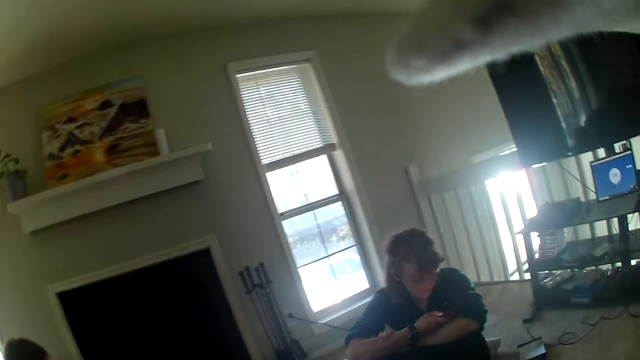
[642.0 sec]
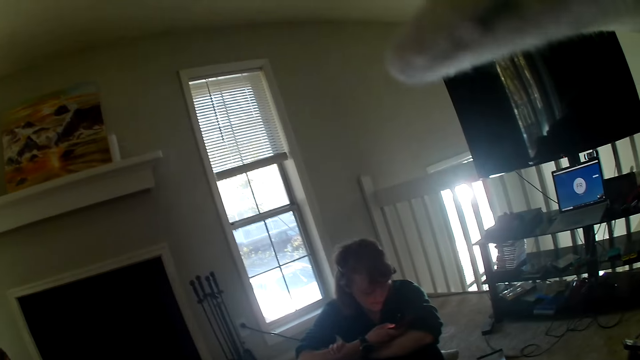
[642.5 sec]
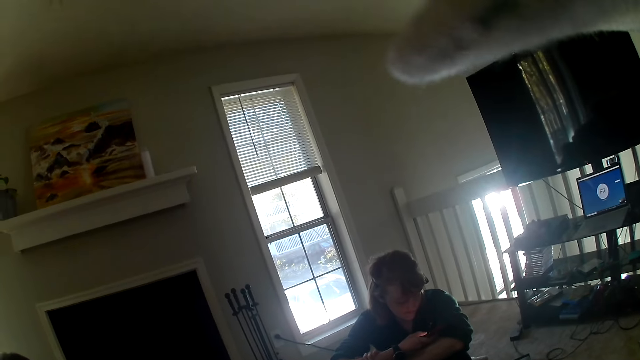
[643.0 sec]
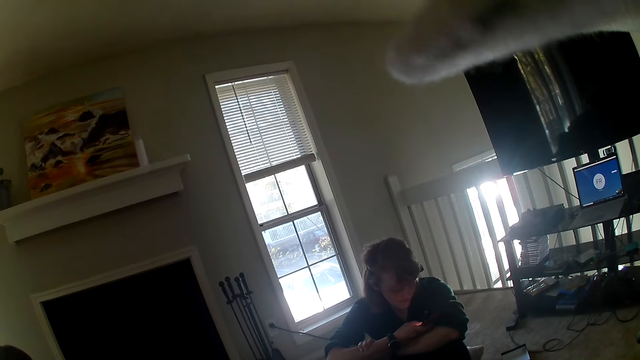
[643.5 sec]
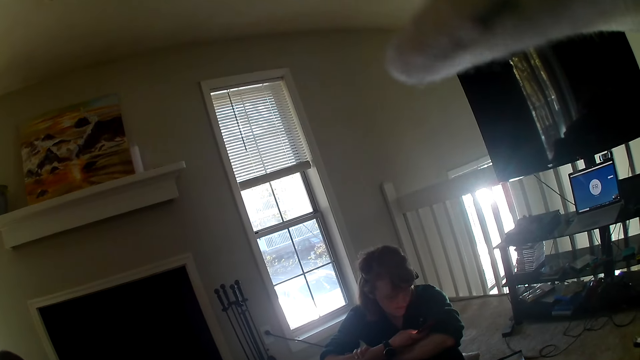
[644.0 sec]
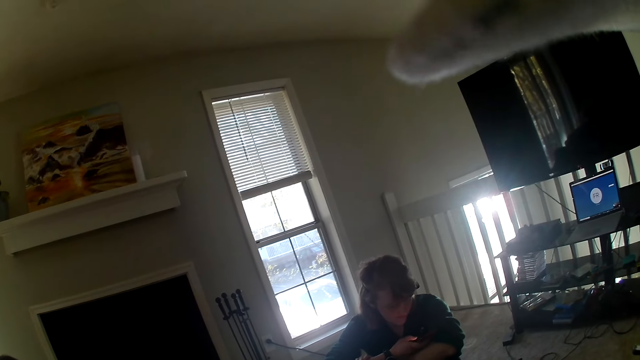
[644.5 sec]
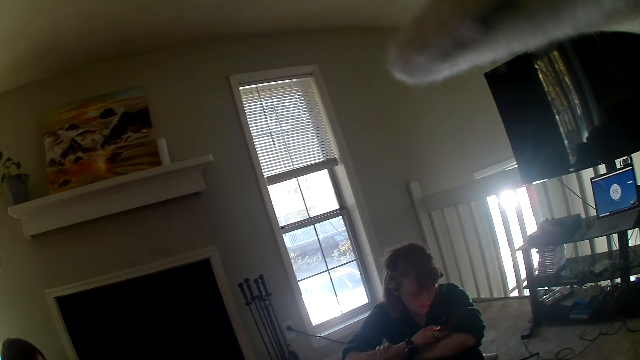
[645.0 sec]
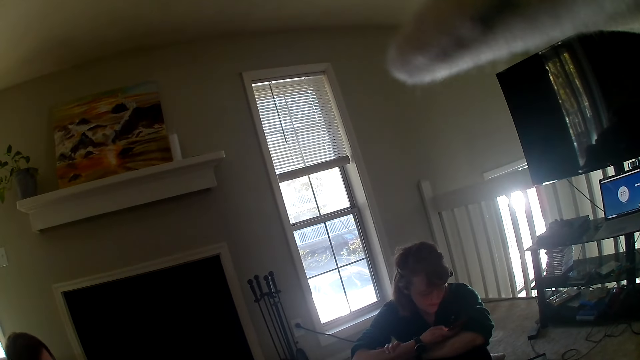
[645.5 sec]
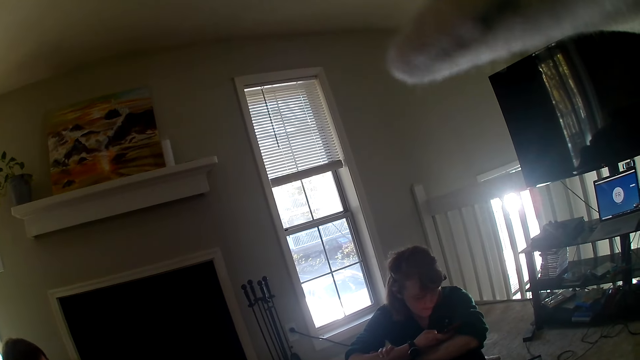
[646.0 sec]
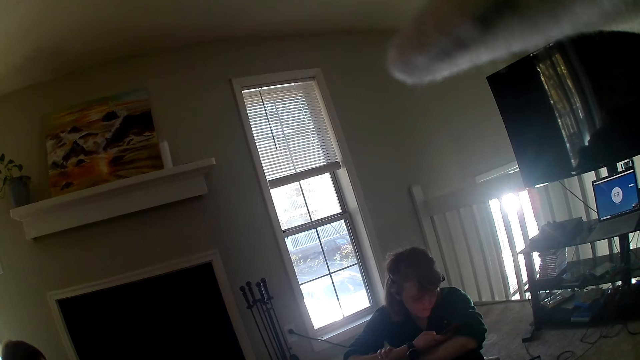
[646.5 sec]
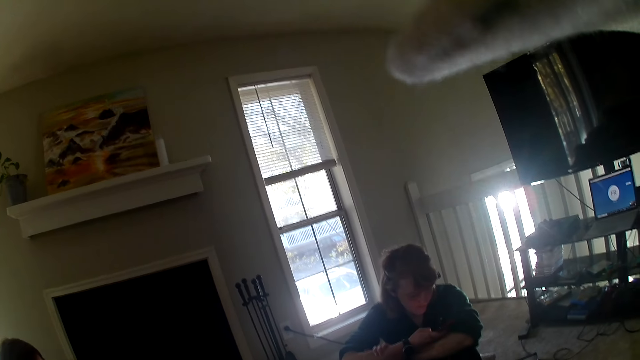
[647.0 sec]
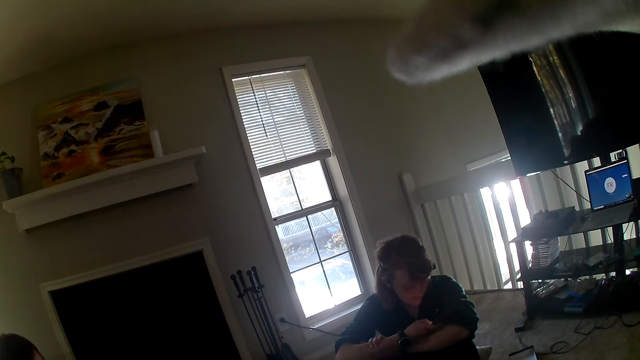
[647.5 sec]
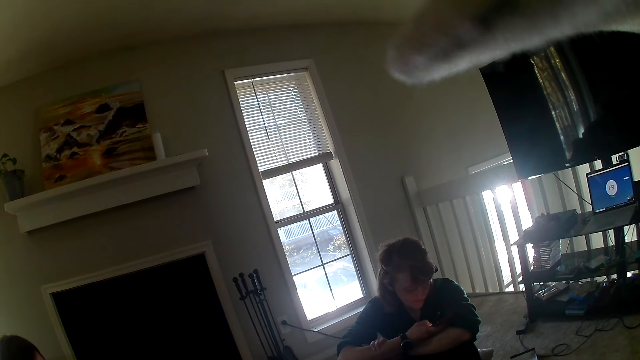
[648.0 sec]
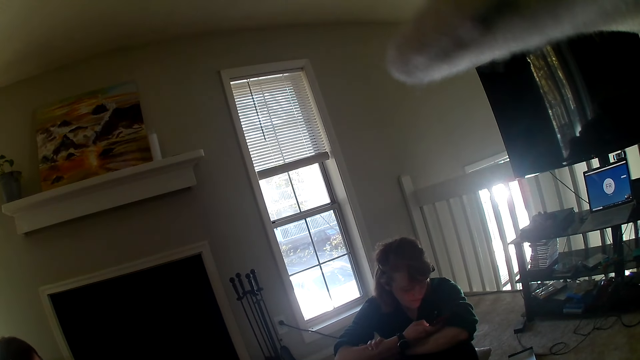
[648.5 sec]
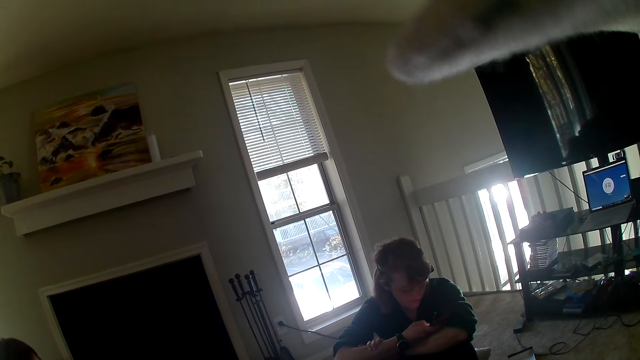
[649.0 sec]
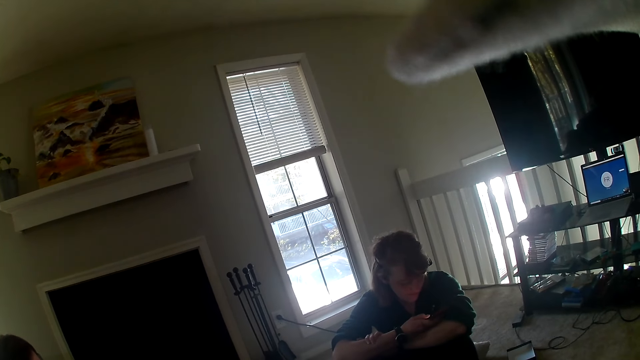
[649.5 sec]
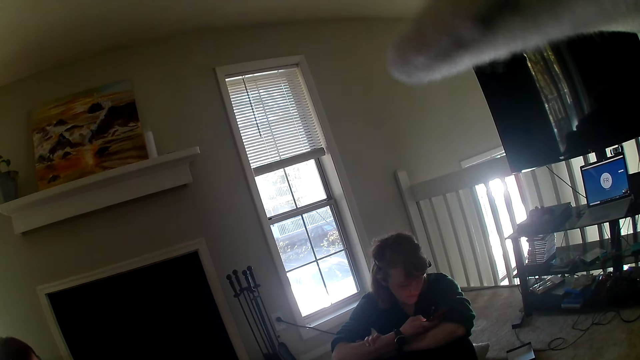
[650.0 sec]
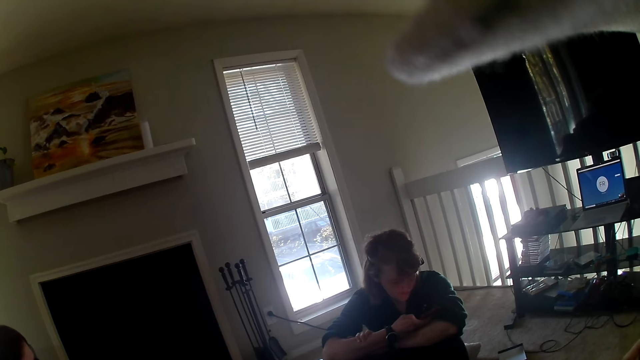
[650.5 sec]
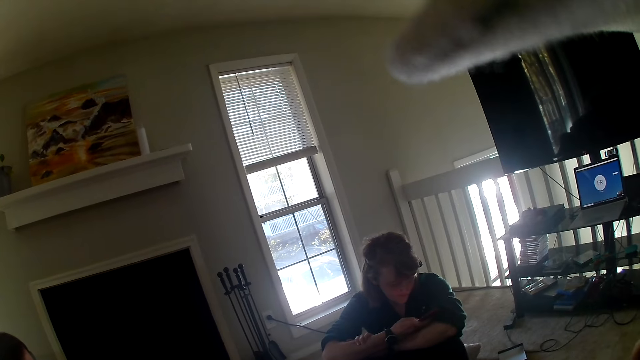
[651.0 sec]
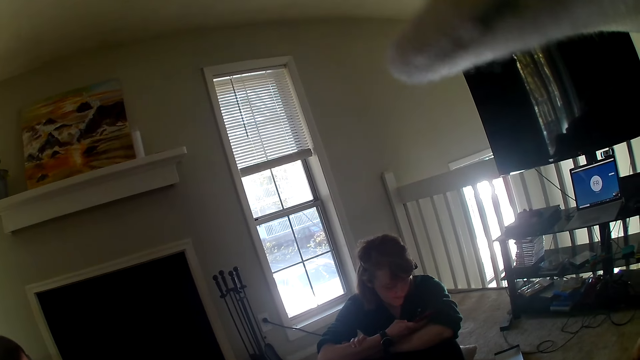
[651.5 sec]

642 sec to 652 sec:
The camera wearer stares at a woman. The woman uses the phone.

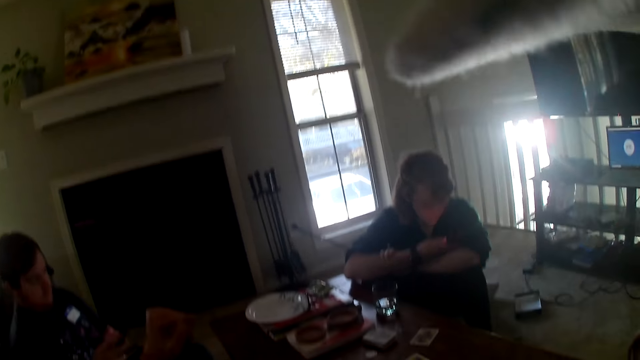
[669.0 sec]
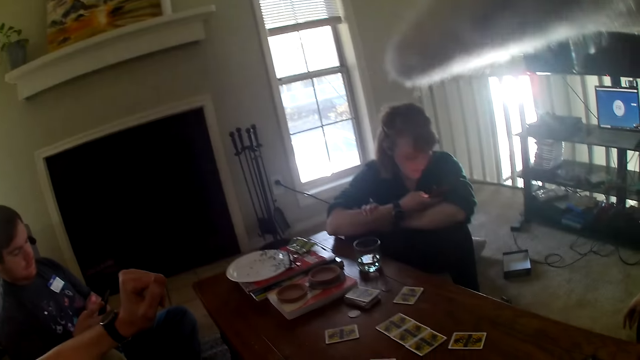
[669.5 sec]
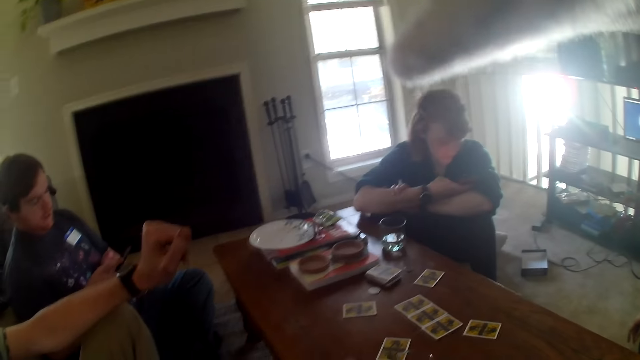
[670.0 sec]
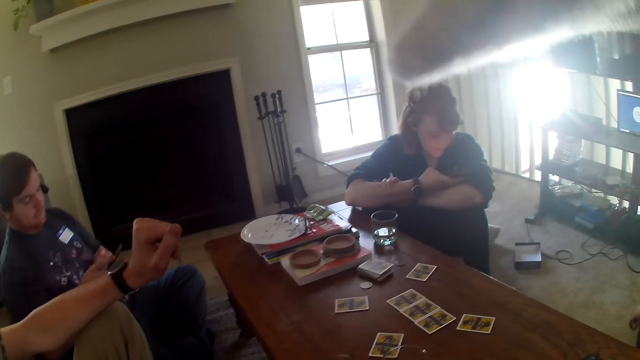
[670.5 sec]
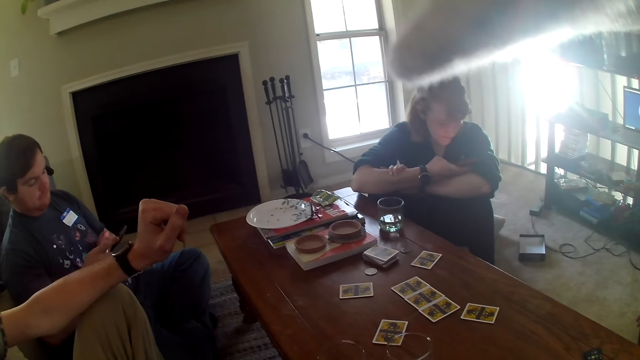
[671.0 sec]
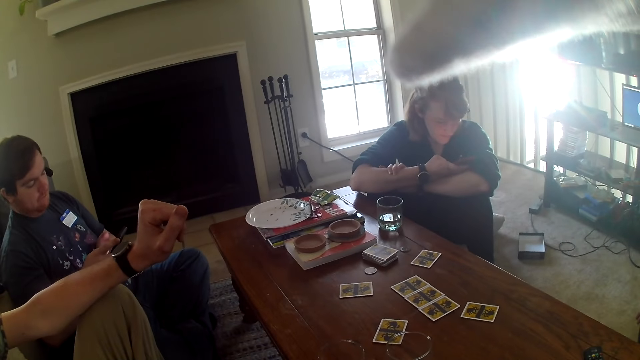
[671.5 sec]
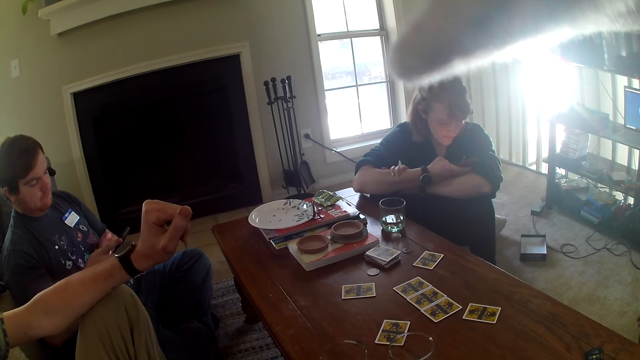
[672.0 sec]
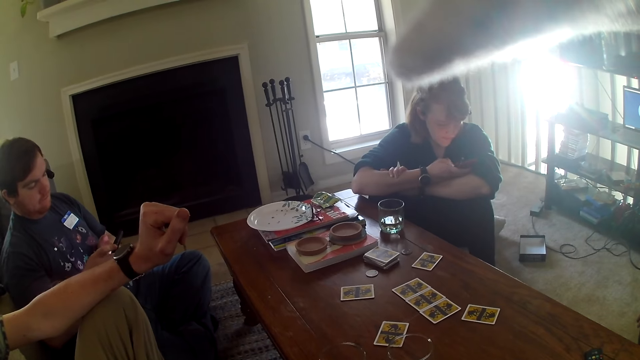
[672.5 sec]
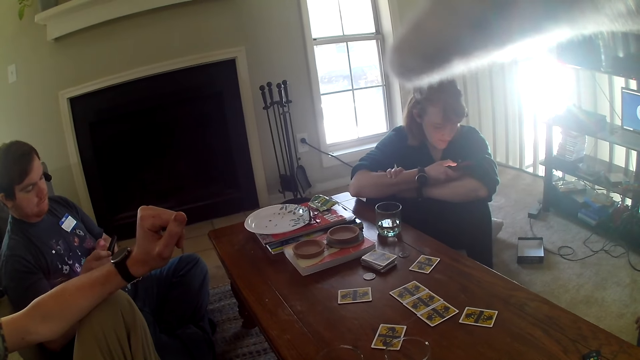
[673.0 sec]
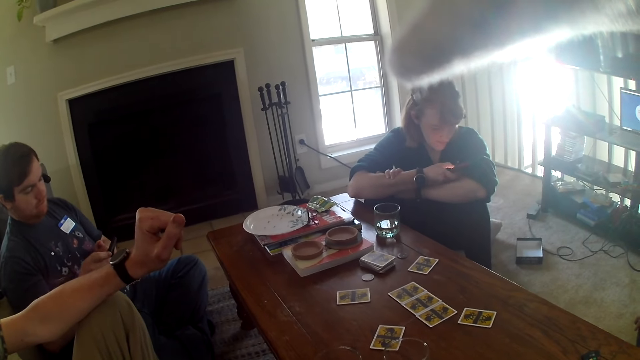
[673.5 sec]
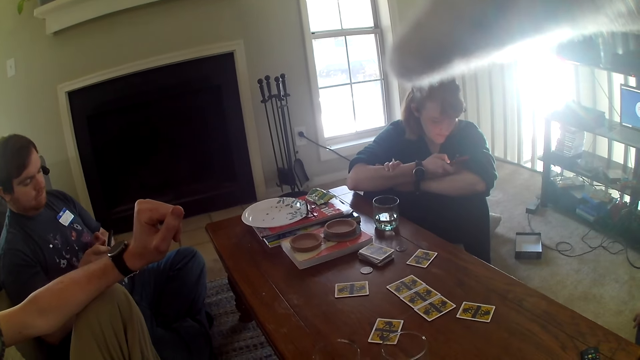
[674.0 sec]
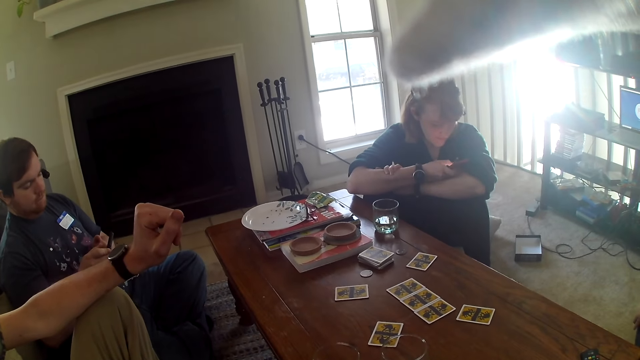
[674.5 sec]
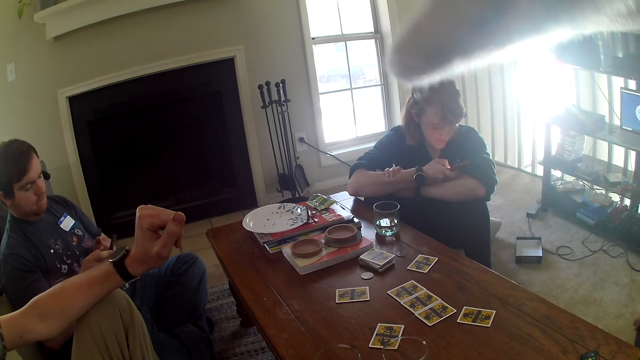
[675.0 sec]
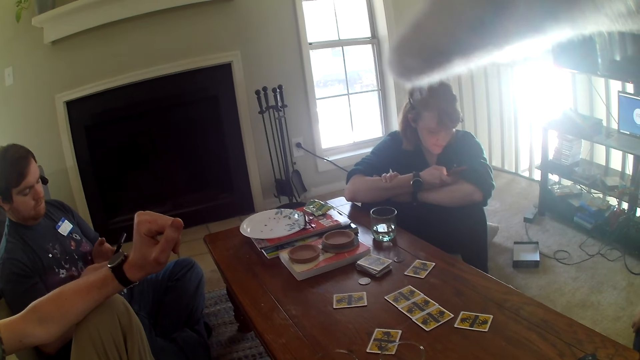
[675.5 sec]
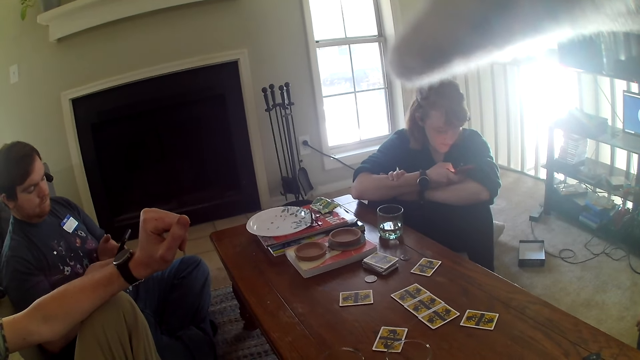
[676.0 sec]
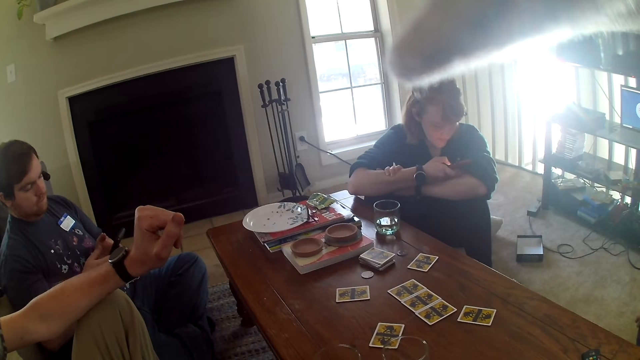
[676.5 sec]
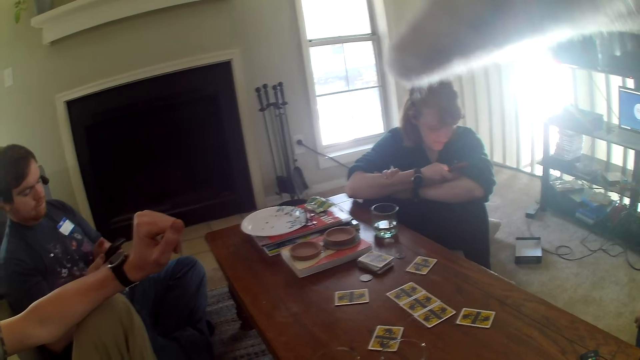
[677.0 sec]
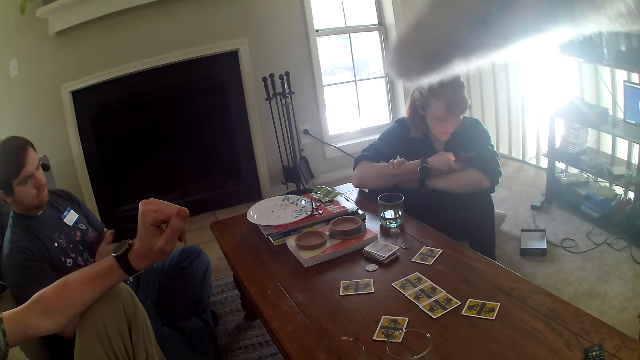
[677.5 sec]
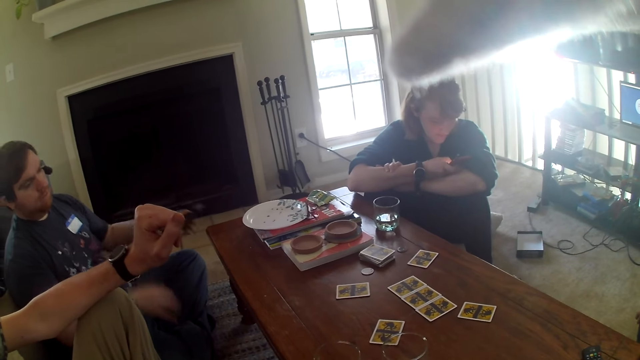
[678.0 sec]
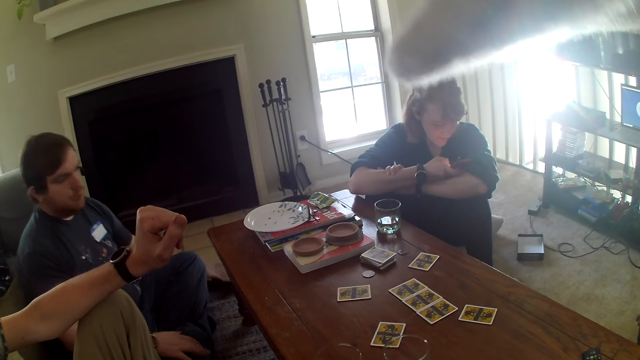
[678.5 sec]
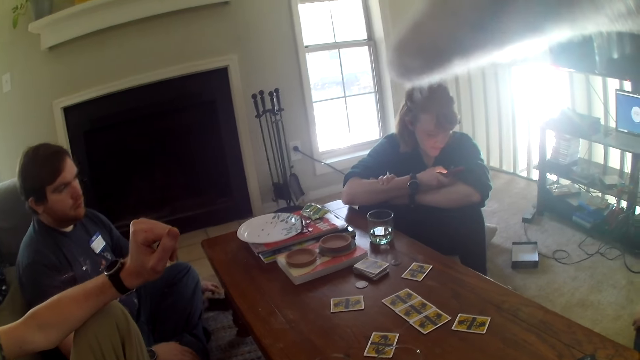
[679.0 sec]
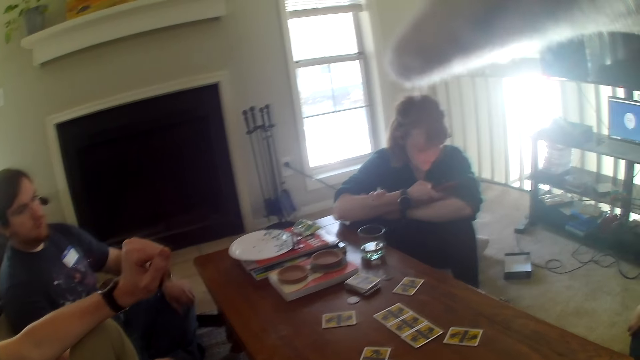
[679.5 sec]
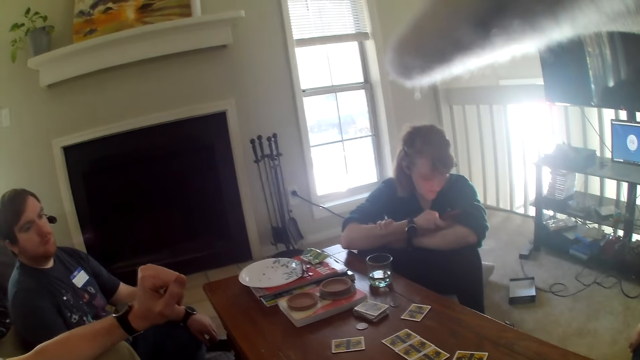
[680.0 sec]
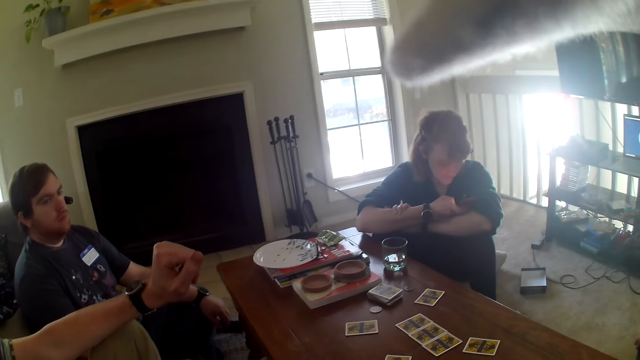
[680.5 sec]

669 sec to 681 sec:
The camera wearer stares at the table. They stare at a woman. A man uses the phone. The woman uses the phone. The camera wearer stares at the man. The man touches himself. A person puts the phone on the floor.
